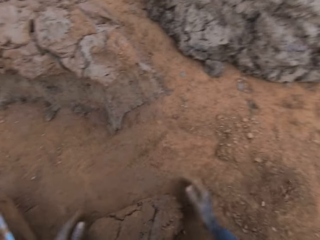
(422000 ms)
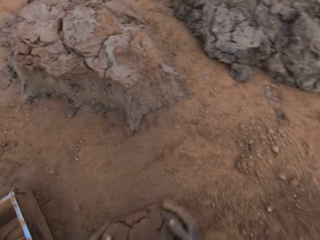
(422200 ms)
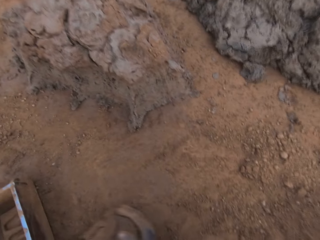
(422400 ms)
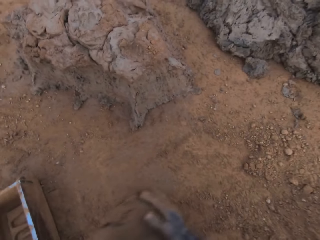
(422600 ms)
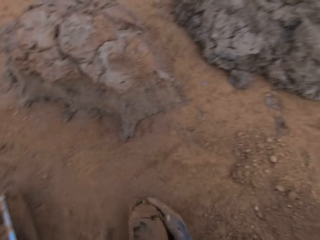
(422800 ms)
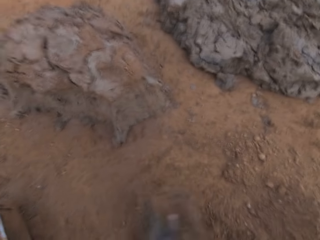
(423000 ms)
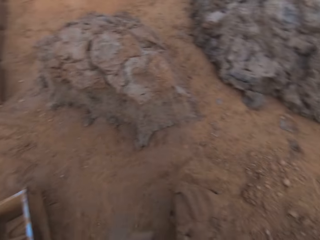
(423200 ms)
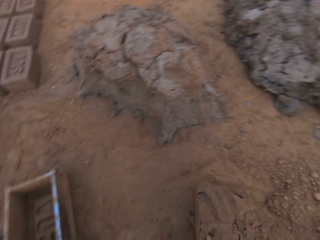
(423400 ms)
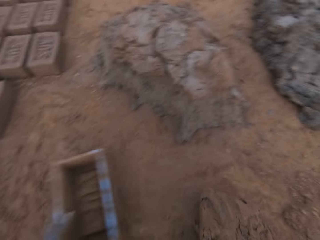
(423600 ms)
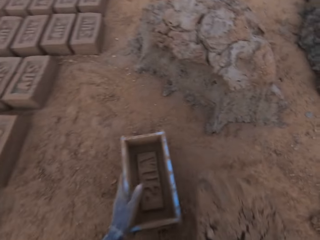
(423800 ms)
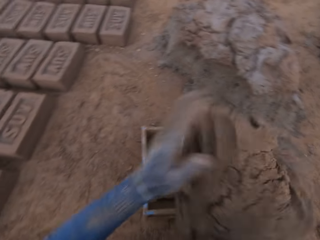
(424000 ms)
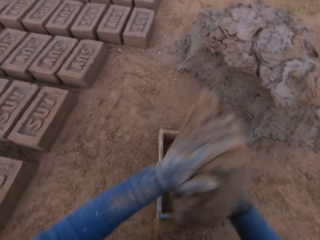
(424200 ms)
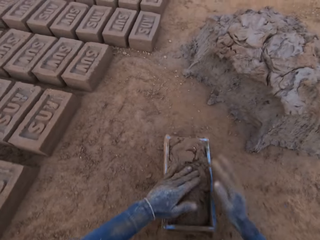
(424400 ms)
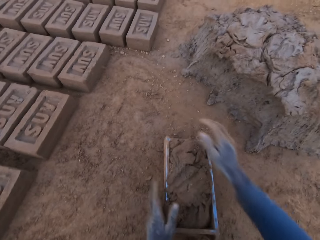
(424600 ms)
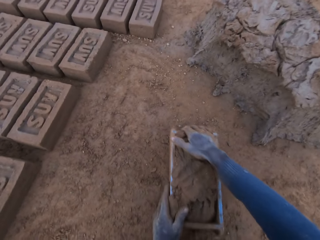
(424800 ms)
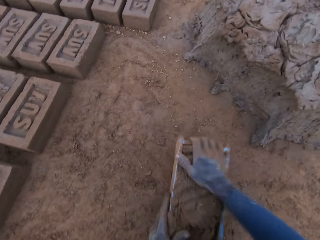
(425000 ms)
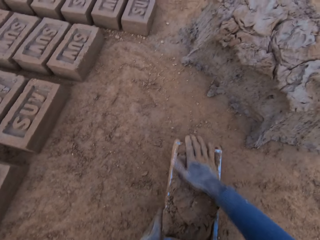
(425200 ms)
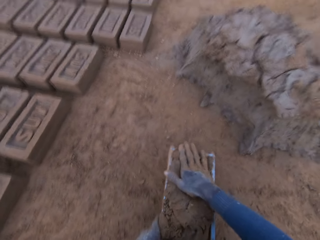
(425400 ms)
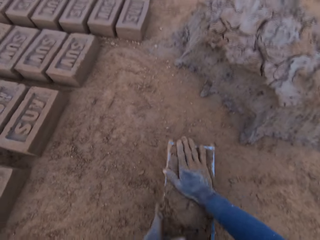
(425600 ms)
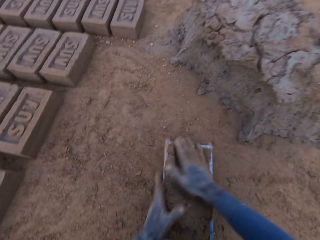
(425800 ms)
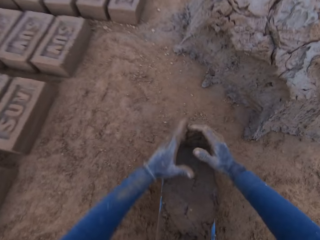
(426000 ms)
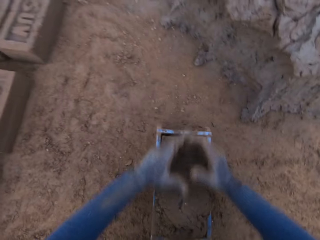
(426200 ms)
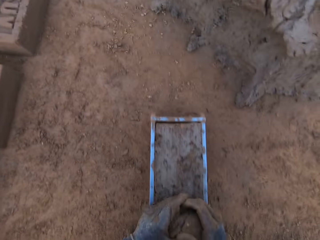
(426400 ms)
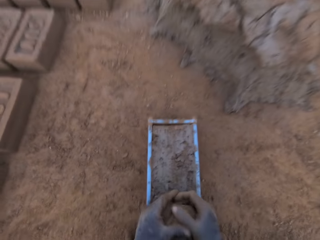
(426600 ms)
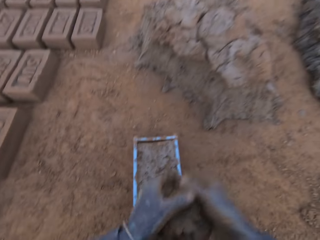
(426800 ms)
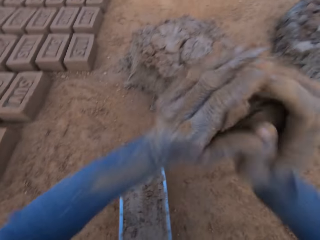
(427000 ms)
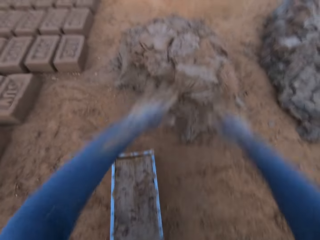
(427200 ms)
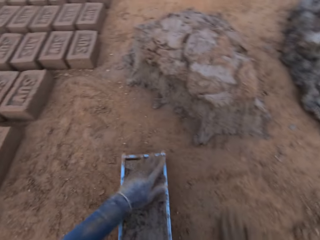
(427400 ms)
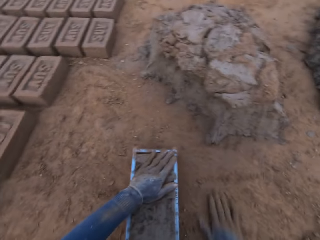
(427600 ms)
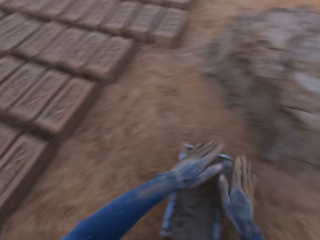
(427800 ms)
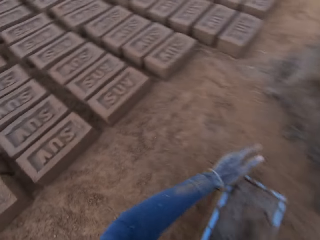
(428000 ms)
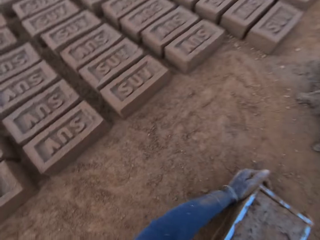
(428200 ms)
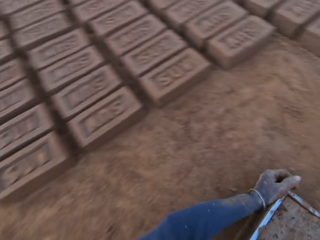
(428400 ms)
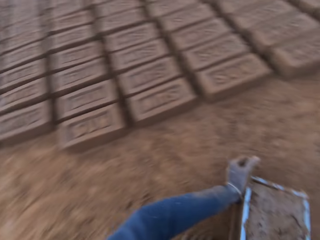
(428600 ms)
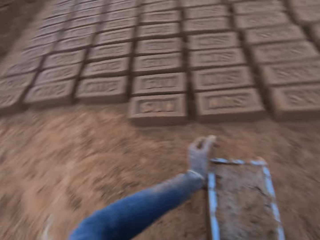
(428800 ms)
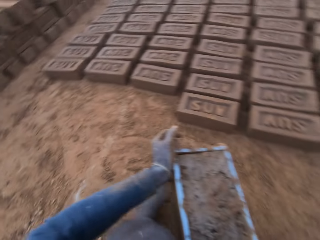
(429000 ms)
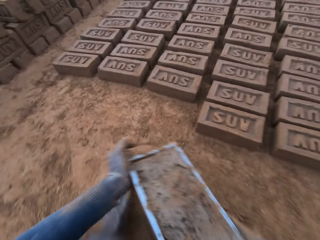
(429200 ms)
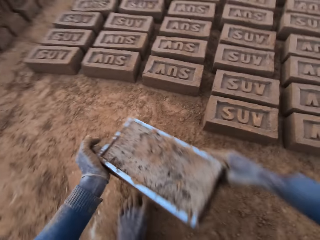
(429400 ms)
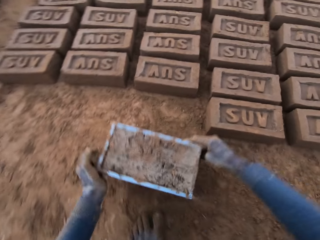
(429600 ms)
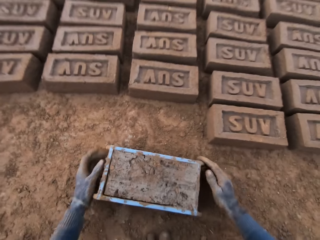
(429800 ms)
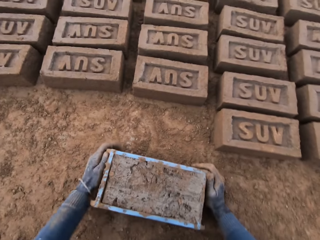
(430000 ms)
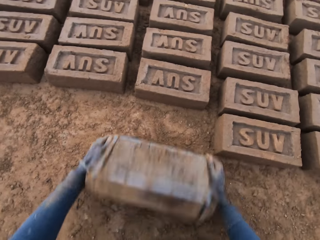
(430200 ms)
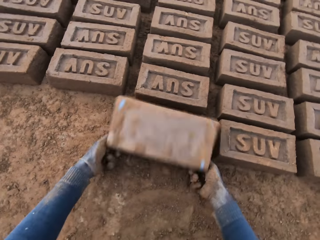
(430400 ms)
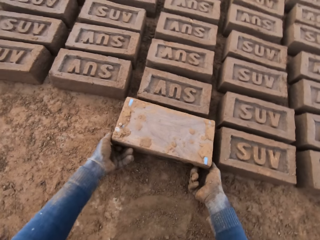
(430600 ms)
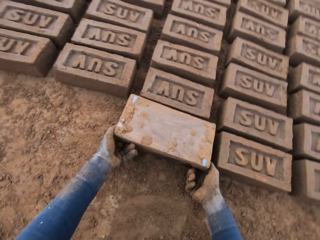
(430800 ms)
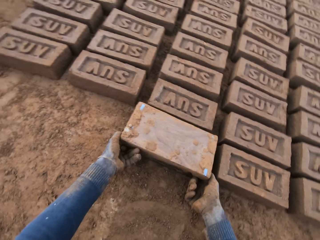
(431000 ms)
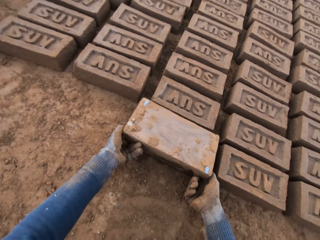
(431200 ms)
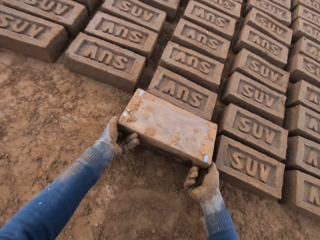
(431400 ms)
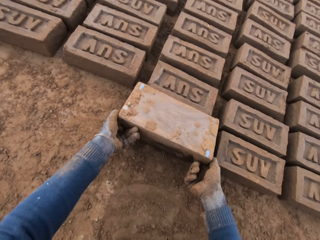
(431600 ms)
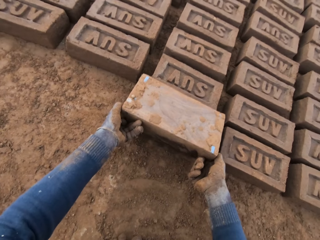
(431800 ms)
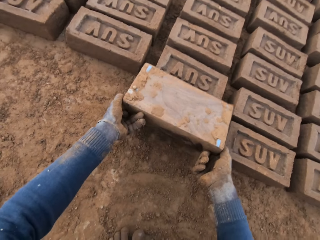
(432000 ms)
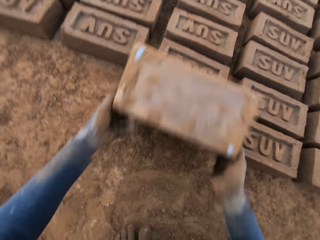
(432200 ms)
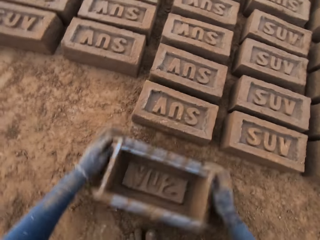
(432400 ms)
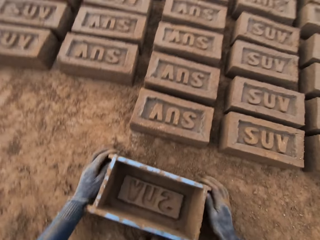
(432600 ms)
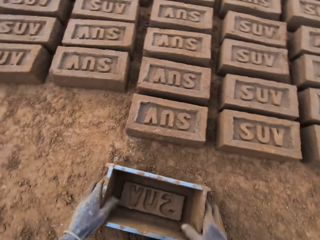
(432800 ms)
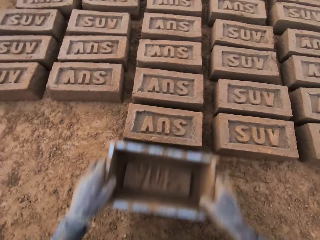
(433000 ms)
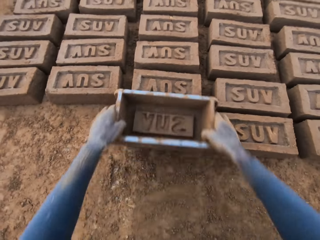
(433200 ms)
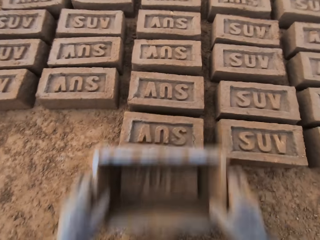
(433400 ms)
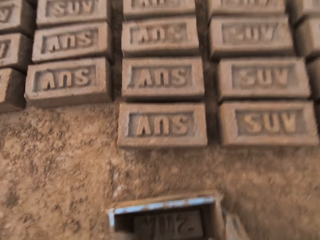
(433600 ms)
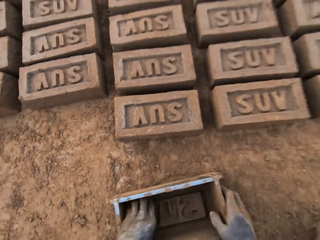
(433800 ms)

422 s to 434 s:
The camera wearer spreads sand on the ground. He adjusts the brick mold or brick pan on the ground with his left hand. He rolls clay on the sand. He loads the mortar or clay into the brick mold. He presses the clay on the brick pan. He scrapes mortar from the brick mold with his hands. He lifts the clay. He drops the mortar in his hand on the heap of mortar. He moves his right hand on the sand. He moves the brick mold closer to the bricks aligned on the ground. He turns the brick pan. He flips the brick mold upside down. He places the brick pan on the ground. He removes the brick mold from the brick. He places the brick pan on the ground. He touches the brick with the brick mold. He lifts the brick pan.

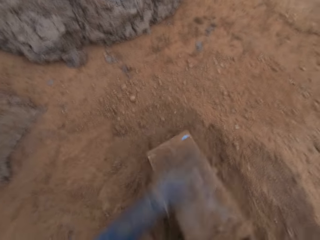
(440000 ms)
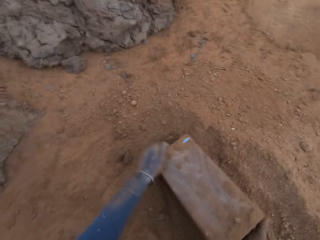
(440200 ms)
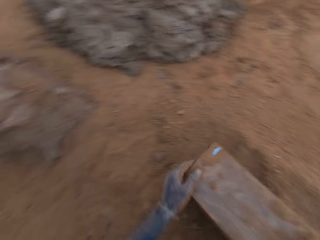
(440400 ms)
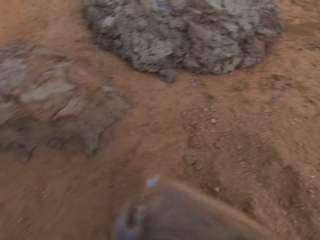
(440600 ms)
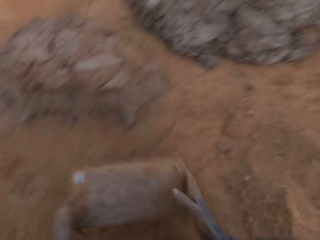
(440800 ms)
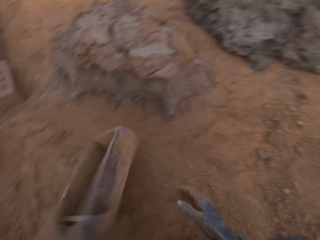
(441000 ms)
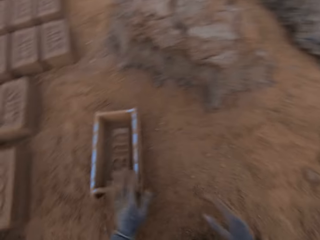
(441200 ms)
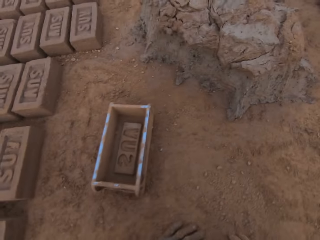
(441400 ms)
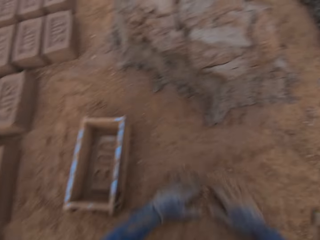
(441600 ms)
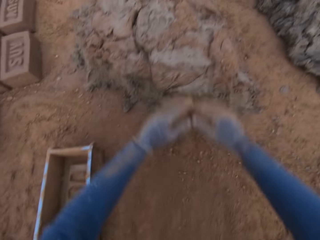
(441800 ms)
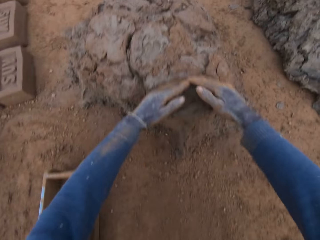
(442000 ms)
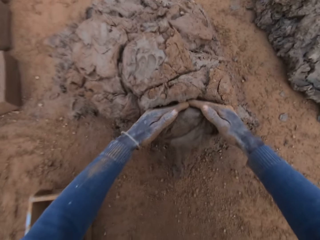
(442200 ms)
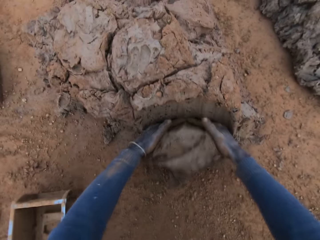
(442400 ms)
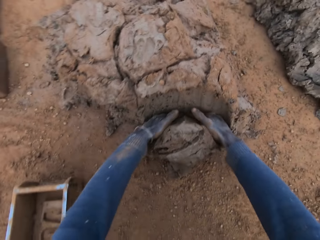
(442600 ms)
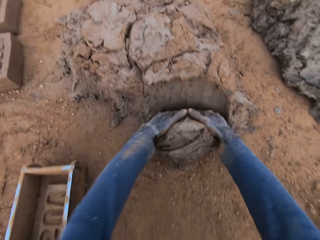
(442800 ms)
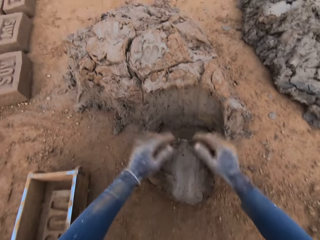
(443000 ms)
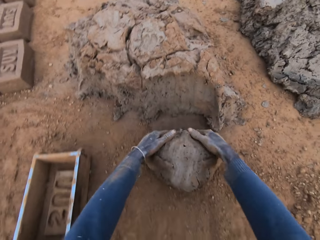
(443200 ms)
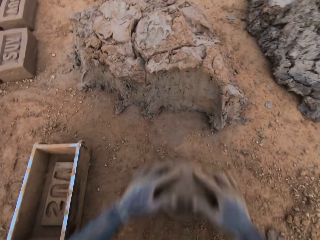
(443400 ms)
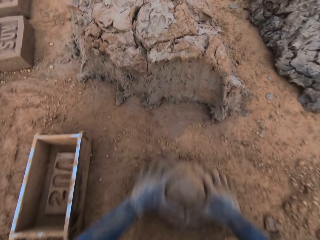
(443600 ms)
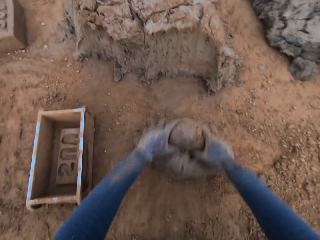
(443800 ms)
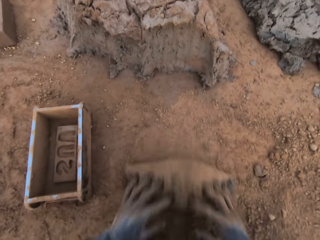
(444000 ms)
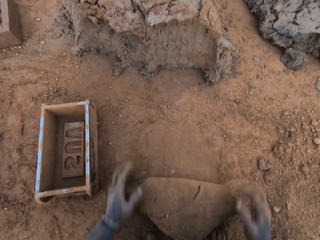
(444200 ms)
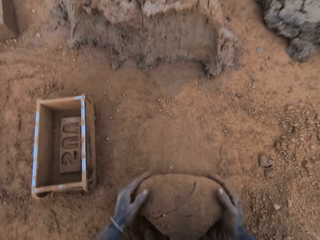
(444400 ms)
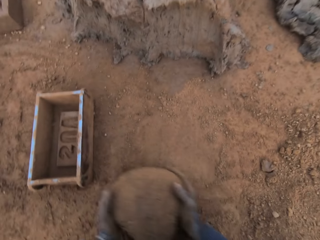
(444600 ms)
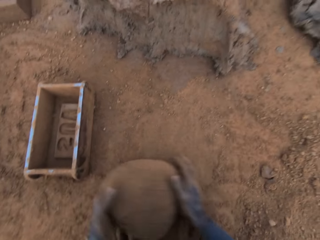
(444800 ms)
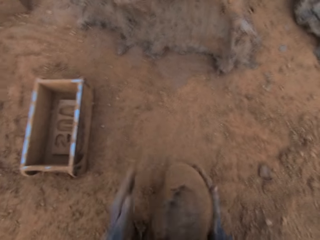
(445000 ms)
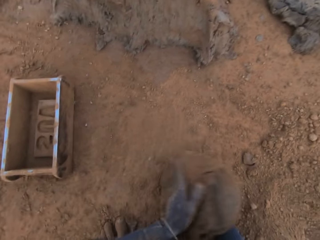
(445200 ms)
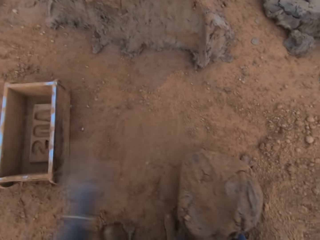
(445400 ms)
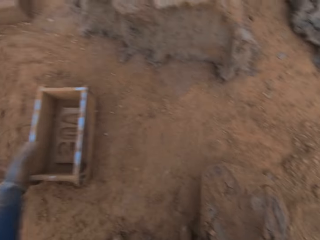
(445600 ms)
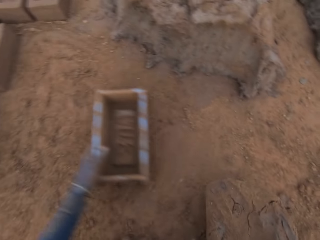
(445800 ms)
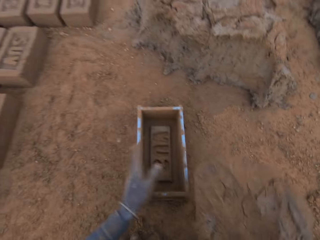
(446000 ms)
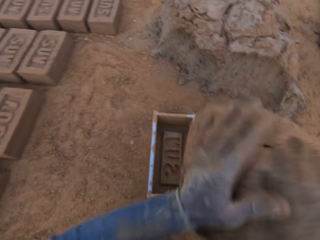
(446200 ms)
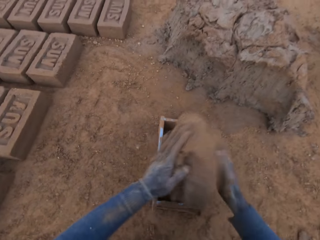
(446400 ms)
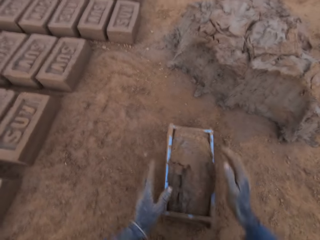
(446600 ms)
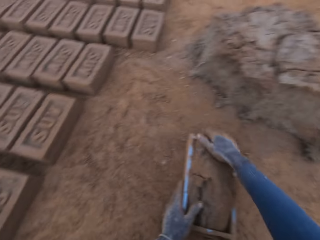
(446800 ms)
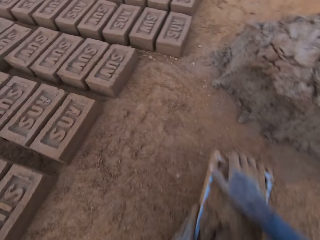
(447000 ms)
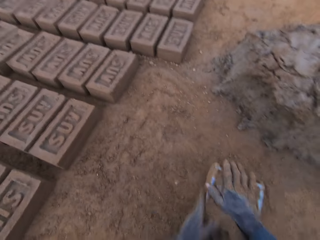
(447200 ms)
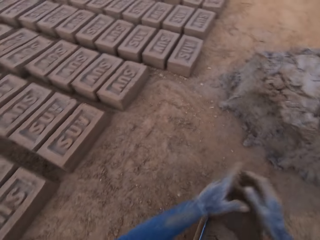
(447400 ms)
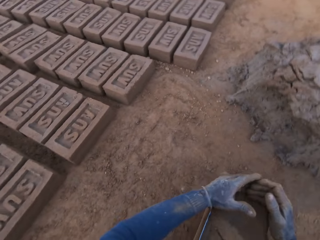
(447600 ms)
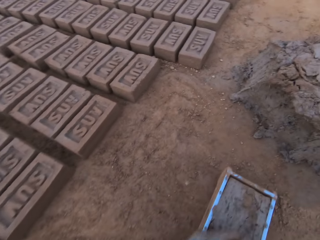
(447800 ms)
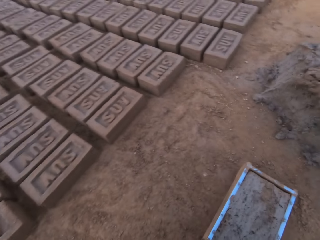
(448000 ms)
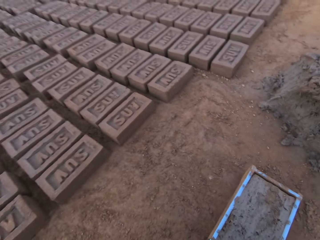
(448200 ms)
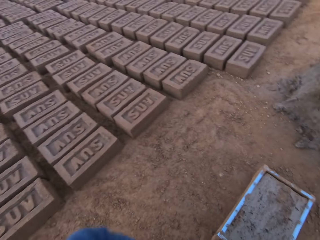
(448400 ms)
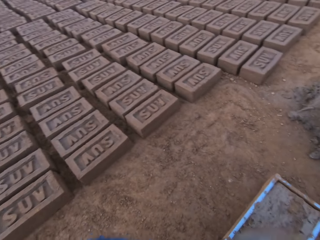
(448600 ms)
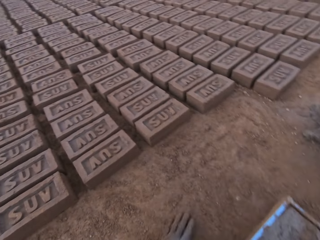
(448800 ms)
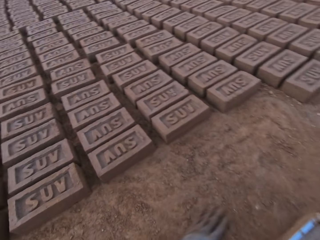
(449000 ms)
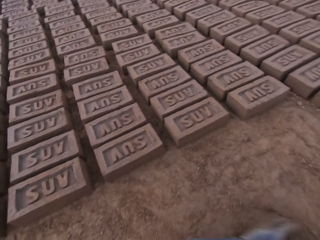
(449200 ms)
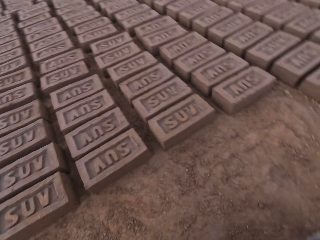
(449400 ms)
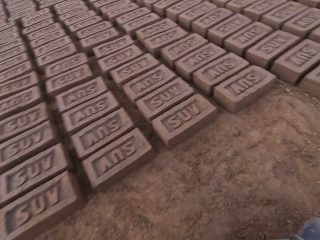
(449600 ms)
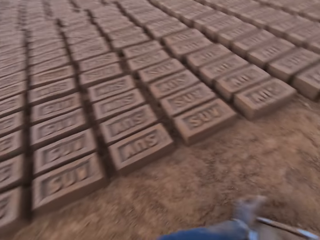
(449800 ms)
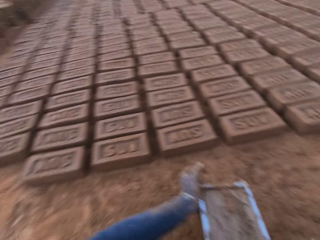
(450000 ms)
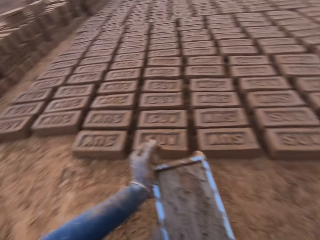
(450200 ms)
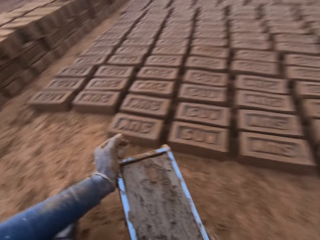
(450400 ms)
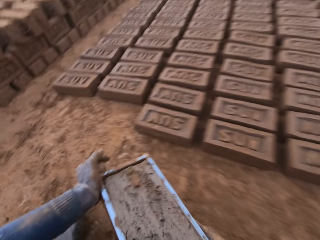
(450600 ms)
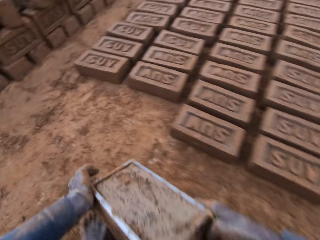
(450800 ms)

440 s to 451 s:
The camera wearer puts sand in a brick pan or brick mold. He turns the brick pan. He puts the brick mold on the ground. He slides his hands on the ground. He spreads sand on the ground. He cuts out mortar or clay from the heap of mortar with his hands. He molds the mortar on the ground. He picks clay from the sand. He adjusts the brick mold on the ground with his left hand. He lifts the clay with his right hand. He loads the mortar into the brick mold. He presses the clay with his right hand. He scrapes mortar from the brick mold with his hands. He drops the mortar in his hand on the heap of mortar. He spreads sand on the ground. He moves the brick mold closer to the bricks aligned on the ground. He lifts the brick pan.
